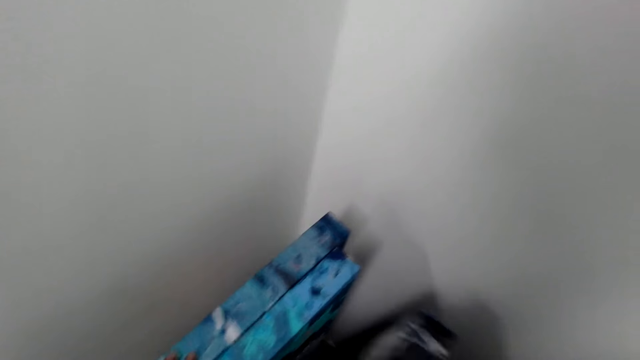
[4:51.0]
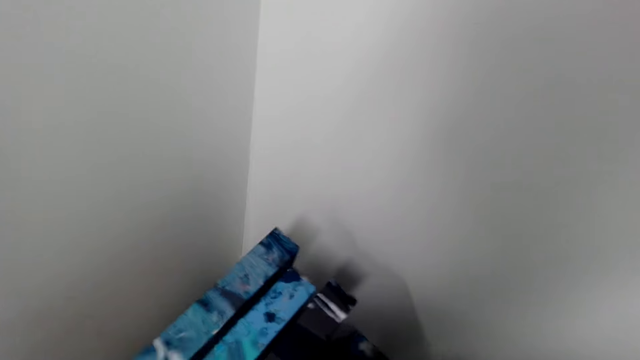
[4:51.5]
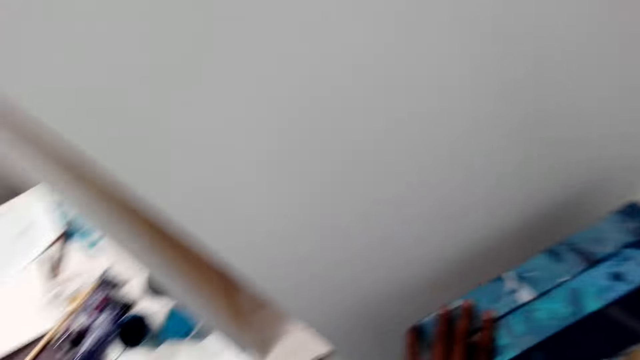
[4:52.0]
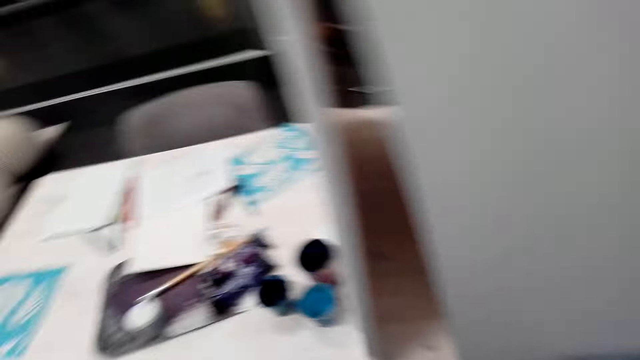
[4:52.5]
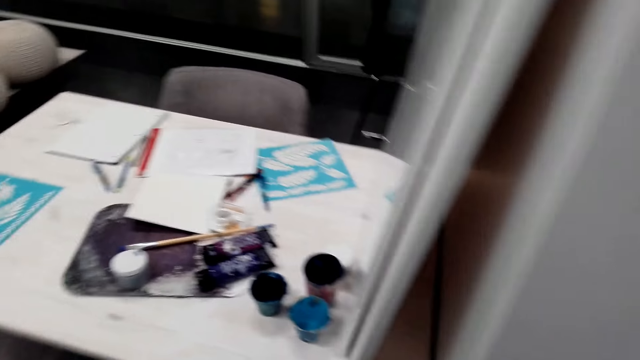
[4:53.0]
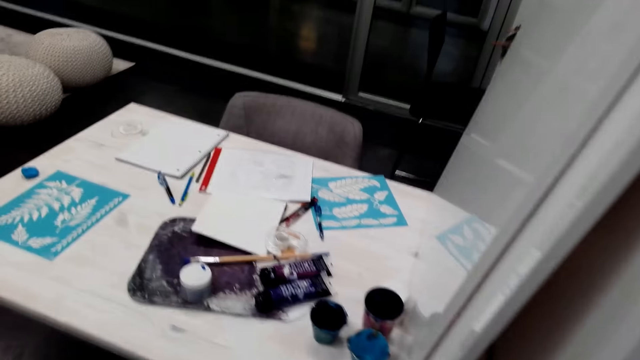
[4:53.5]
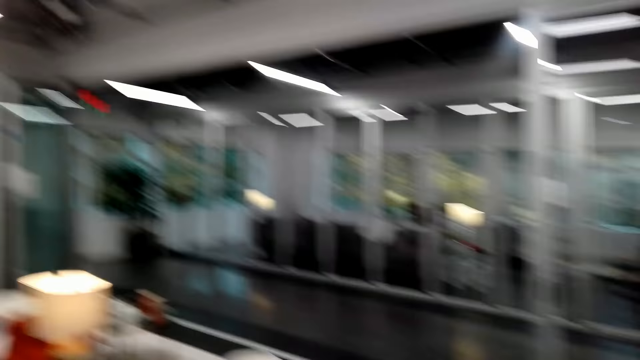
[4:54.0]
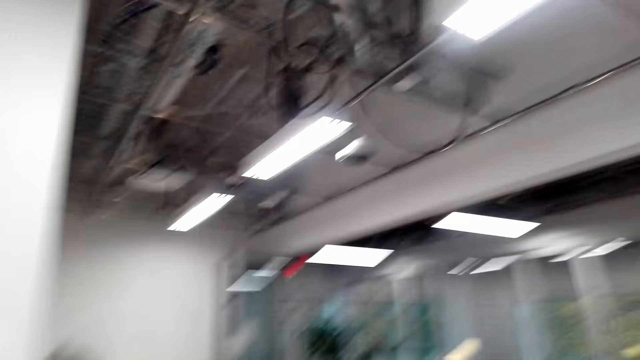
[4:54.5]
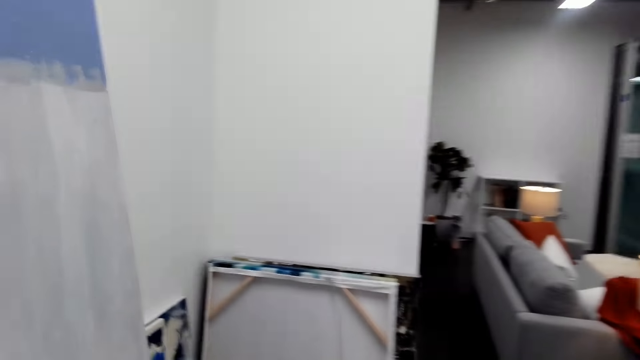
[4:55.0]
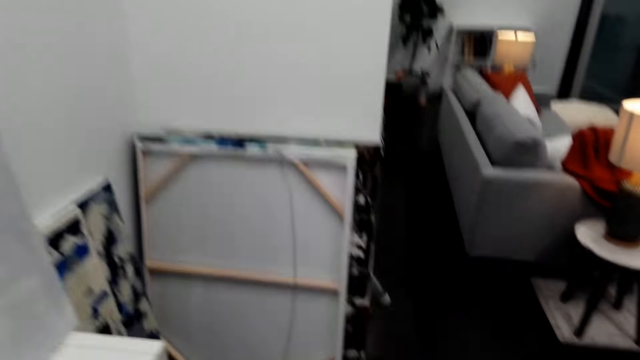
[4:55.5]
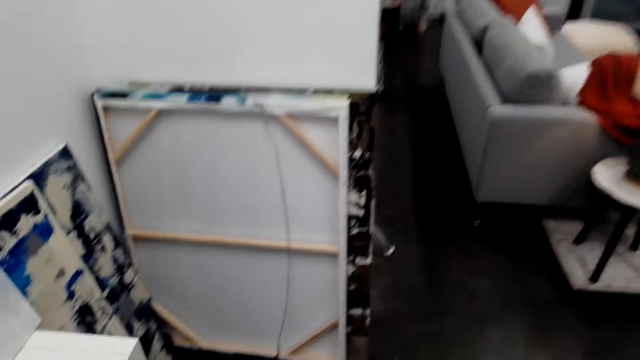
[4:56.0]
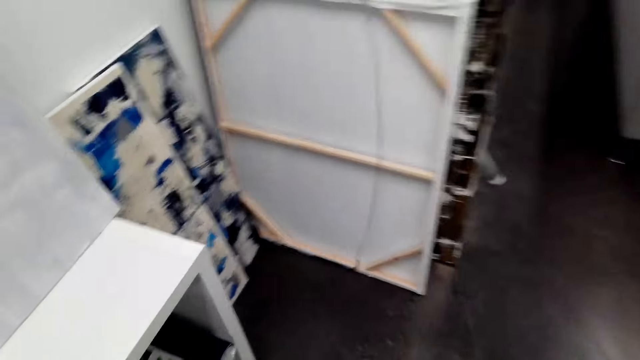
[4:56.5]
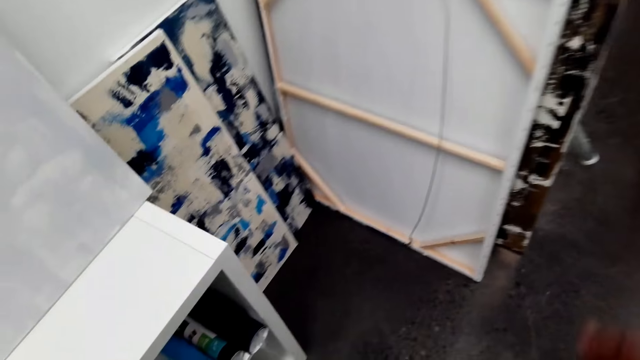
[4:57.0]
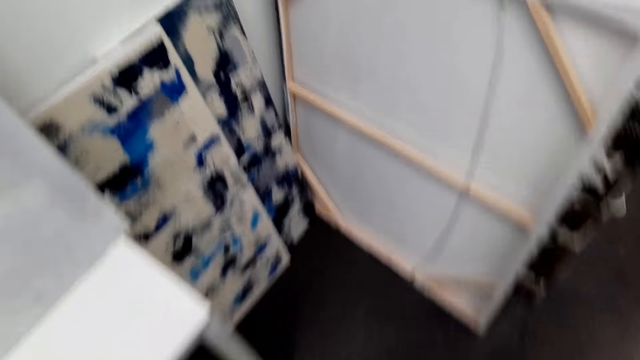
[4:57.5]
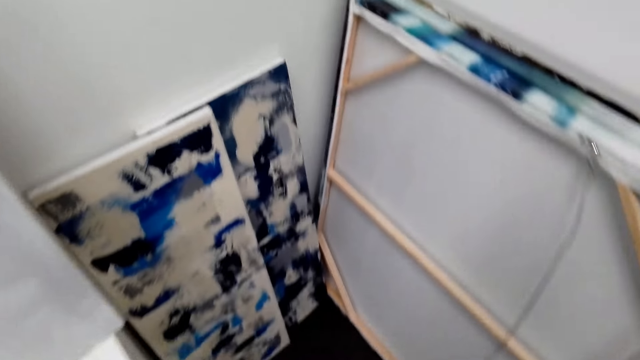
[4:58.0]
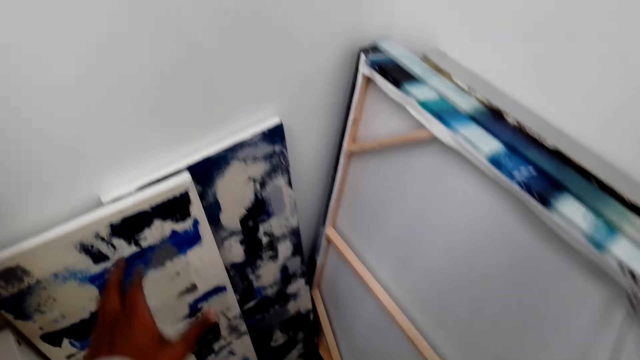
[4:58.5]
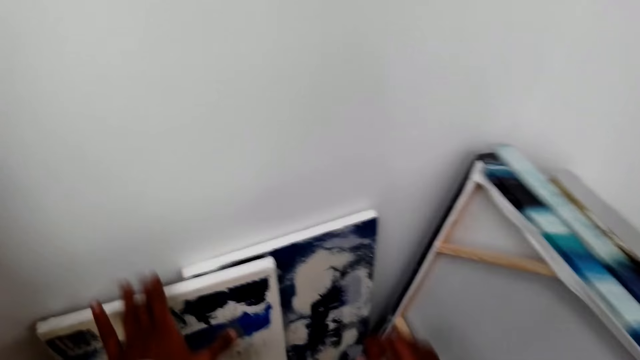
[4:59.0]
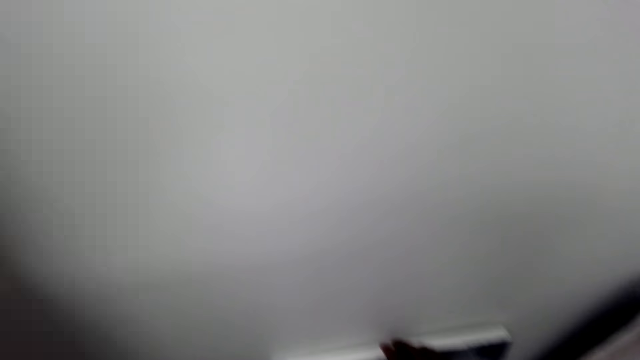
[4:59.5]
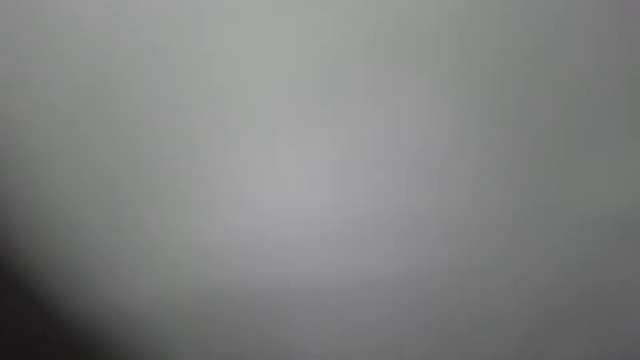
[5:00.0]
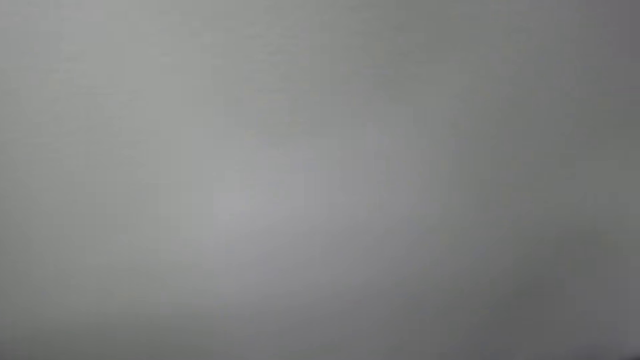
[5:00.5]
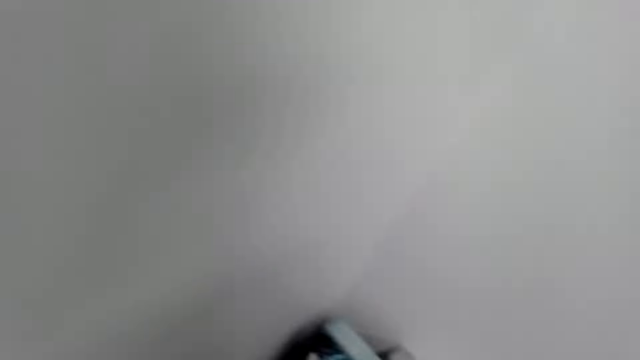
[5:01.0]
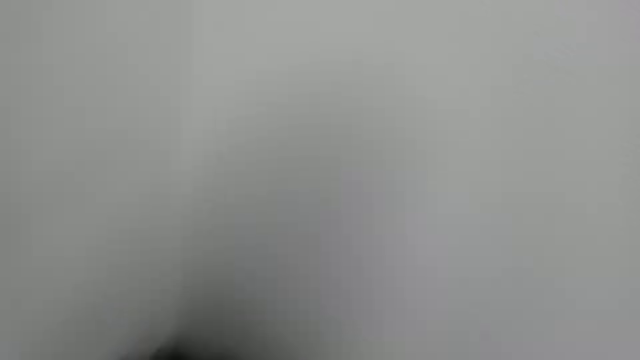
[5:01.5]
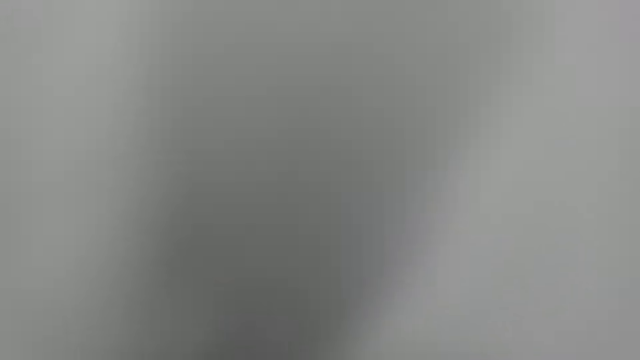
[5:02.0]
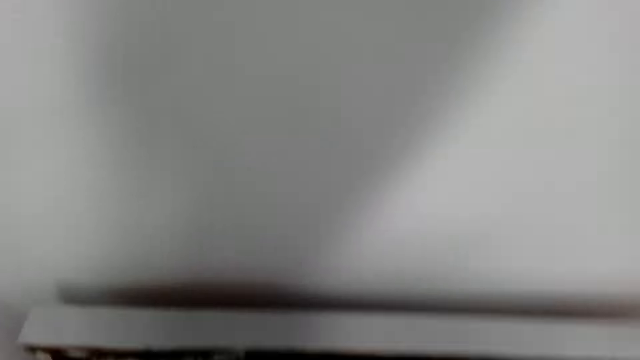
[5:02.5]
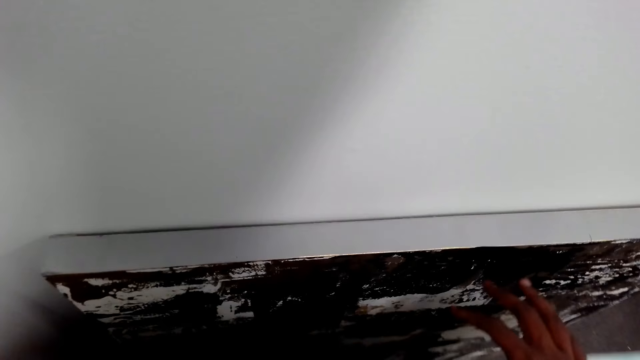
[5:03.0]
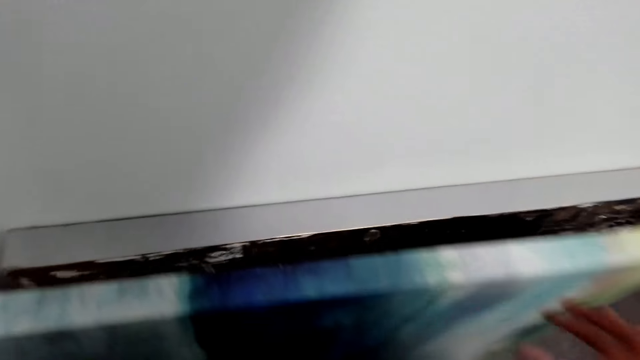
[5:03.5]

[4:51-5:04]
The camera wearer places the boards on the wall. They look around. They look on the wall.

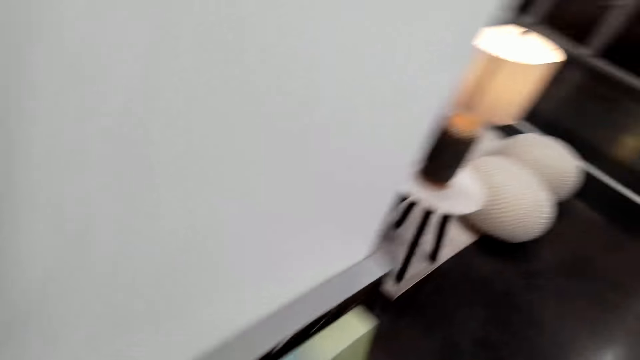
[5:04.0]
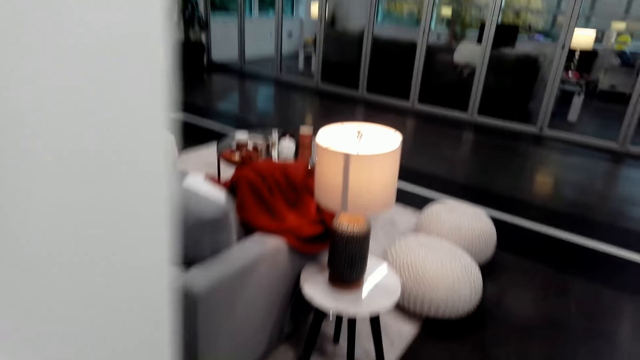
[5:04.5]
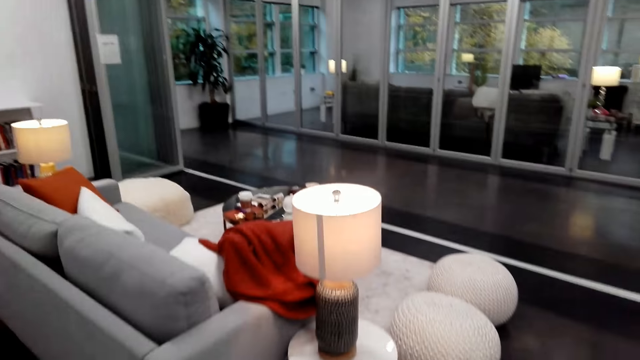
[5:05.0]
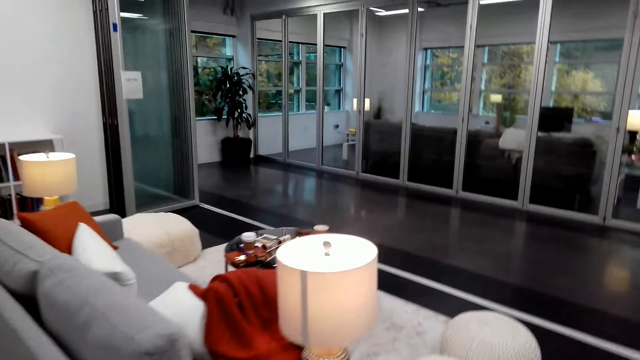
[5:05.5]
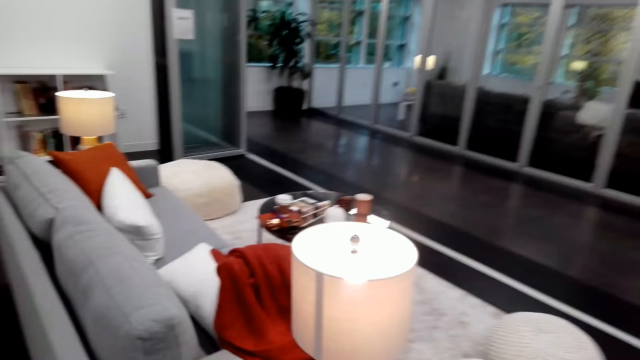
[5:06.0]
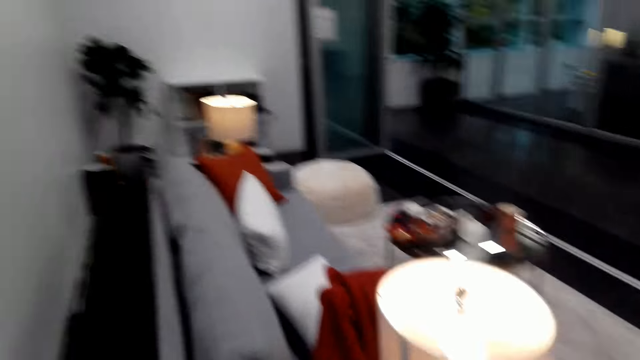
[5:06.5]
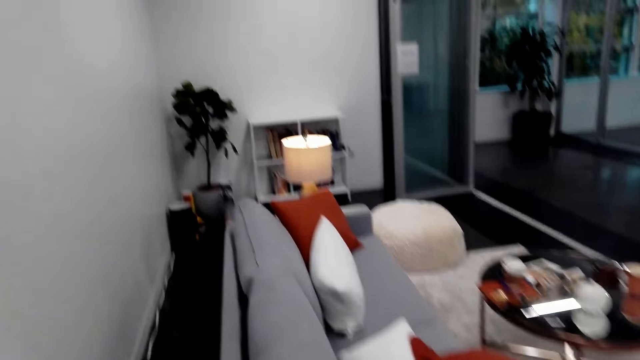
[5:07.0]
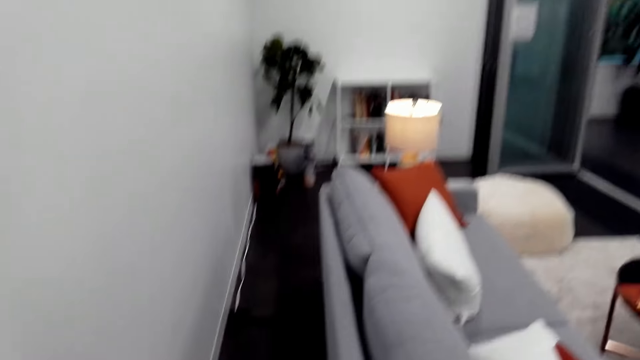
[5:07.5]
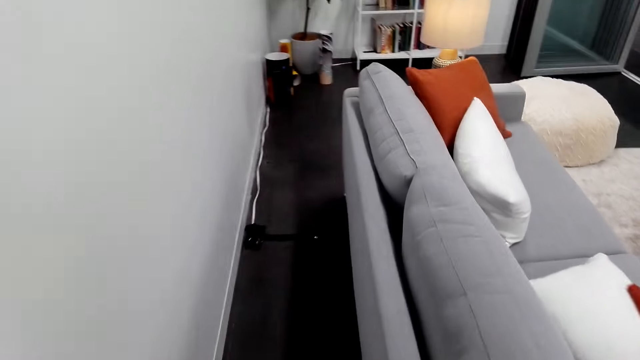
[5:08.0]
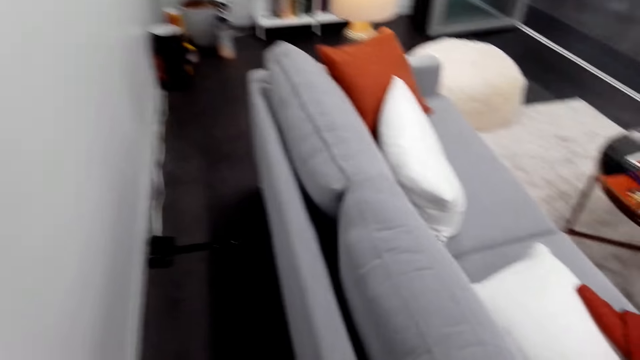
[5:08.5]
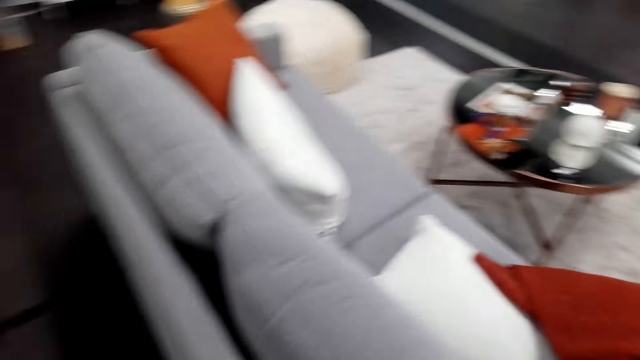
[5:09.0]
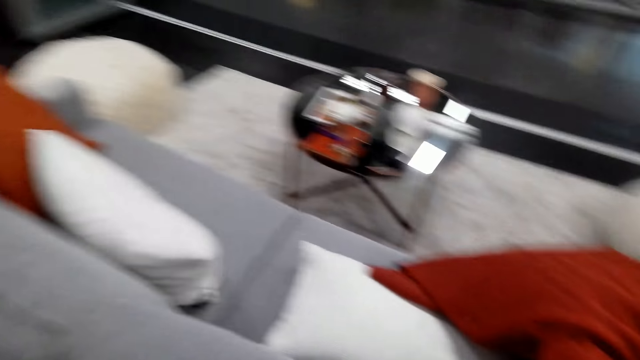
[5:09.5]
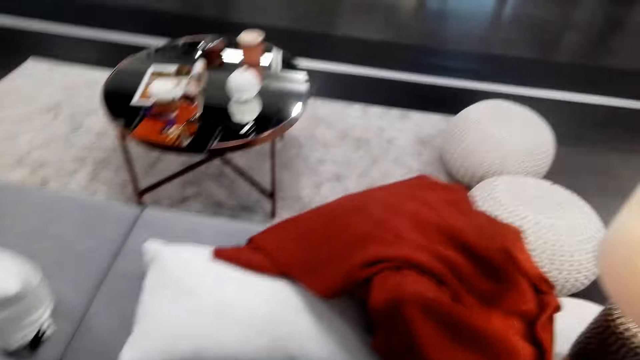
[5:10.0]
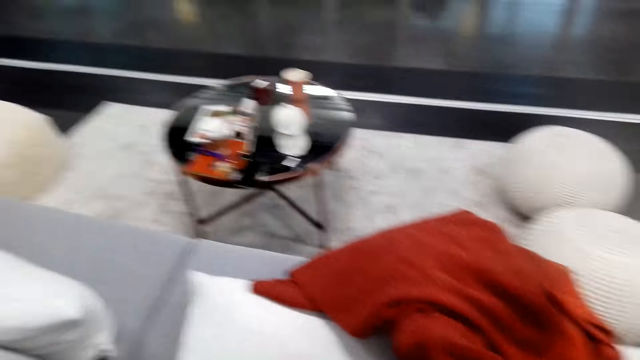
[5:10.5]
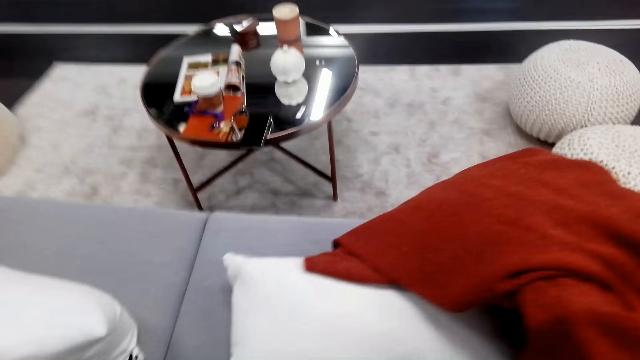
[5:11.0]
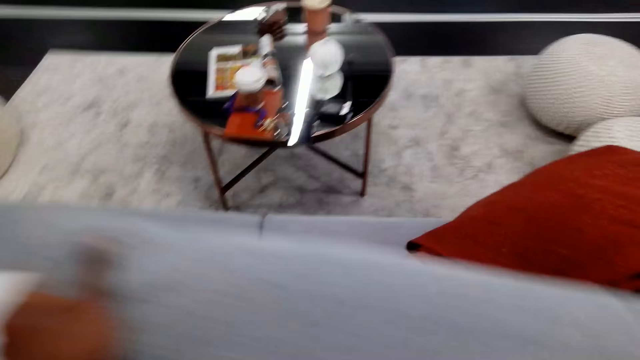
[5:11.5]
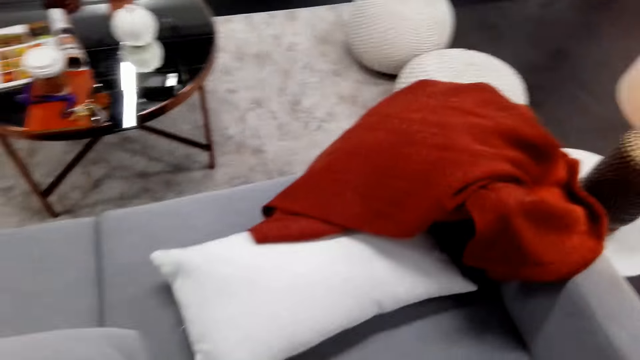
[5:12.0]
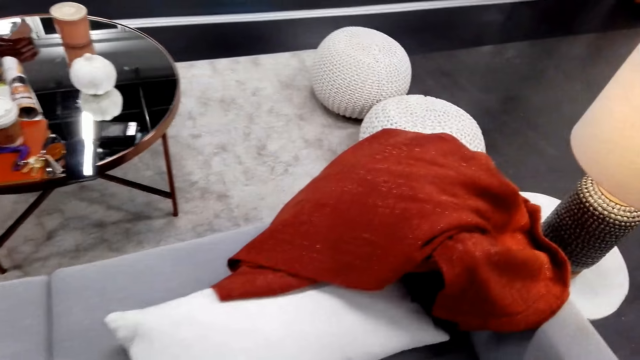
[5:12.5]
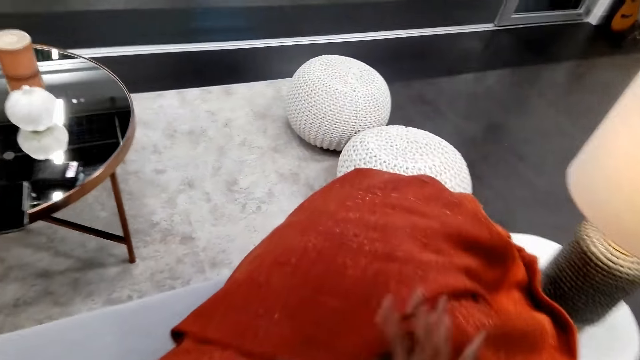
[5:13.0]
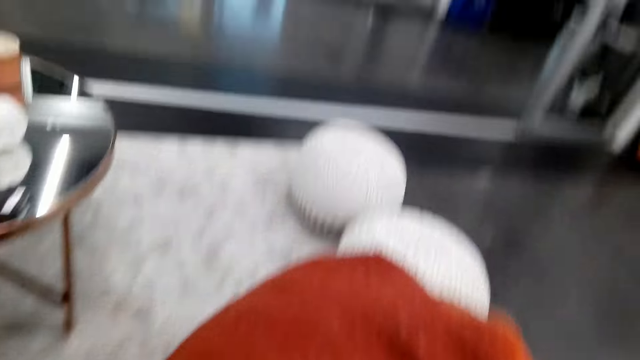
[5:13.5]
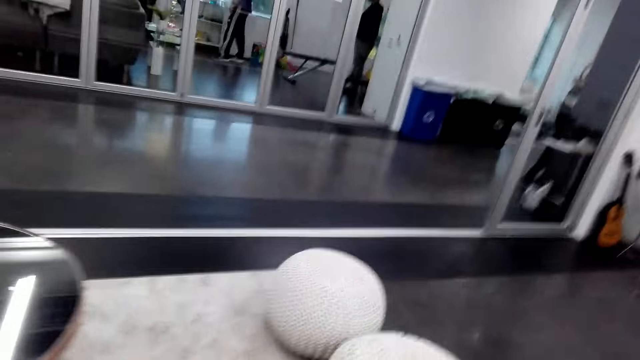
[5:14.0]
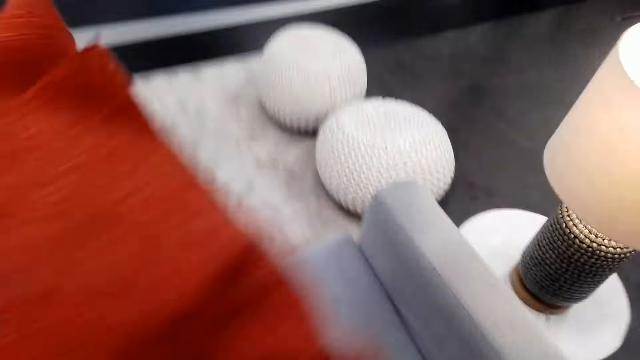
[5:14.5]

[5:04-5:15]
The camera wearer walks towards the living room. They look on the sofa. They pick up a pillow and throw the pillow on the sofa. They pick up a cloth. They move the clothes.
